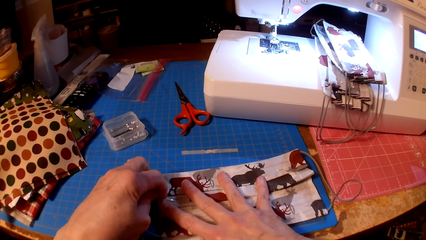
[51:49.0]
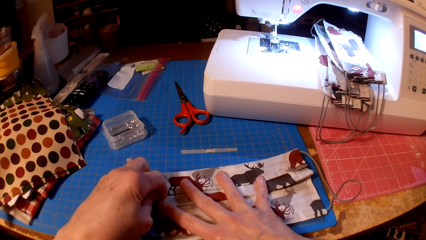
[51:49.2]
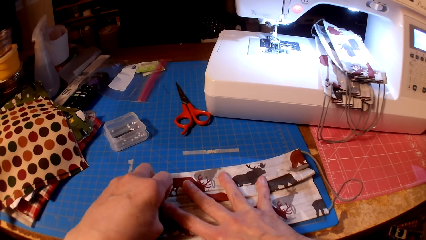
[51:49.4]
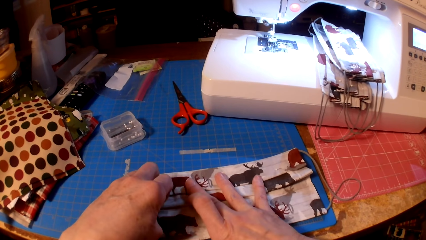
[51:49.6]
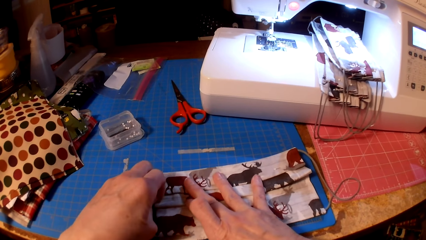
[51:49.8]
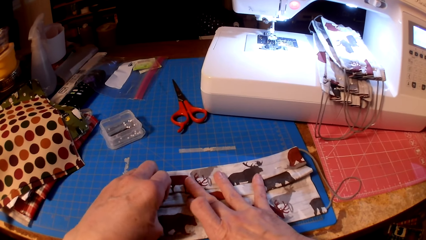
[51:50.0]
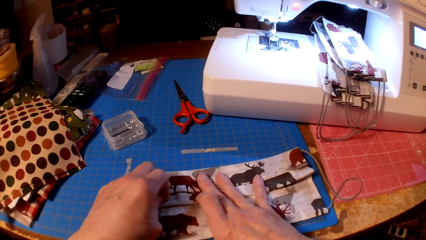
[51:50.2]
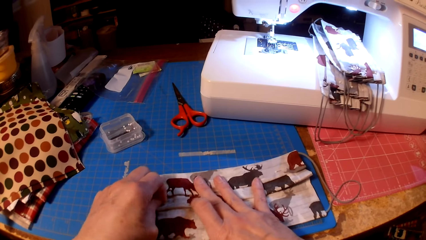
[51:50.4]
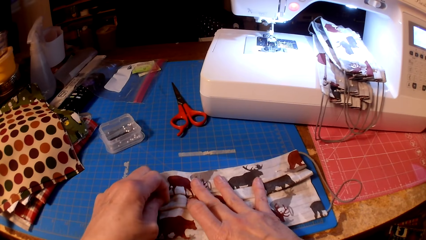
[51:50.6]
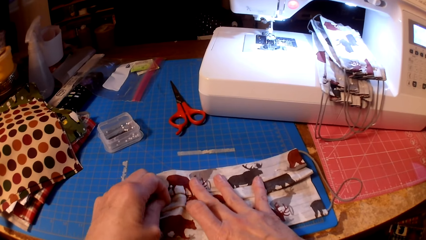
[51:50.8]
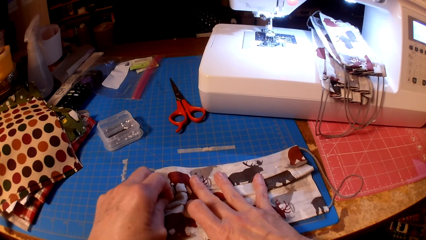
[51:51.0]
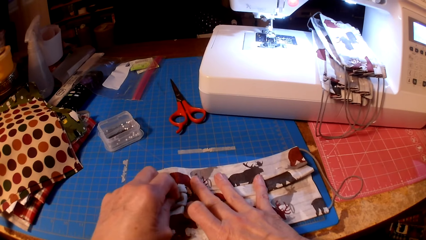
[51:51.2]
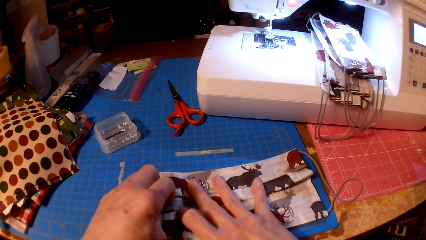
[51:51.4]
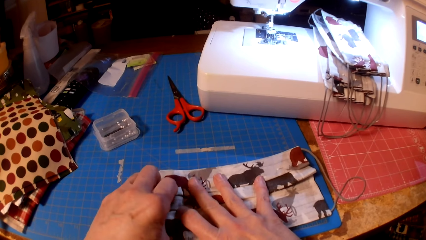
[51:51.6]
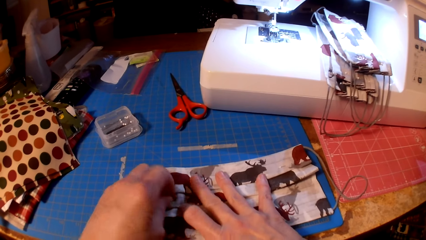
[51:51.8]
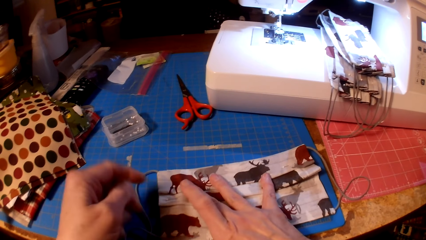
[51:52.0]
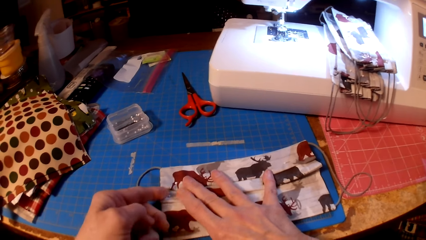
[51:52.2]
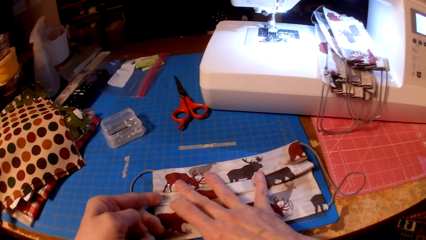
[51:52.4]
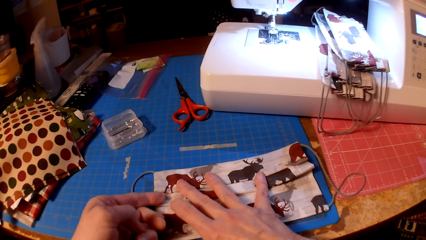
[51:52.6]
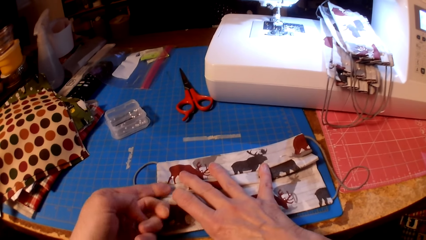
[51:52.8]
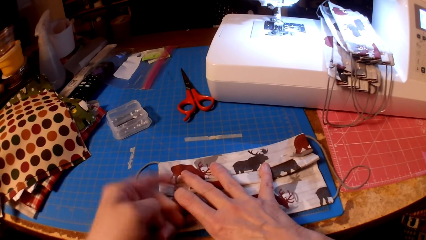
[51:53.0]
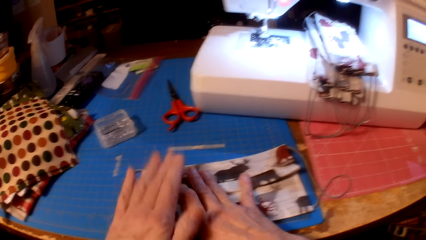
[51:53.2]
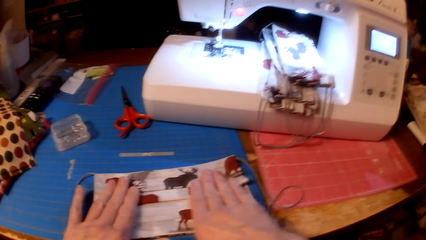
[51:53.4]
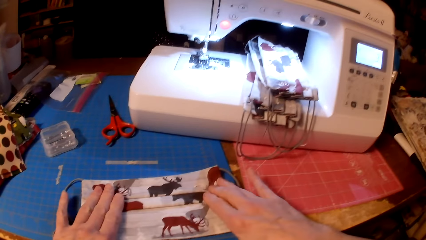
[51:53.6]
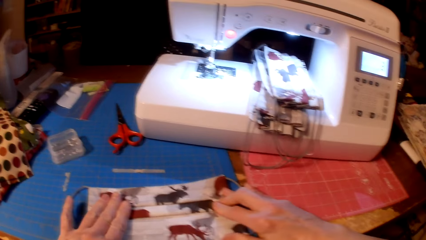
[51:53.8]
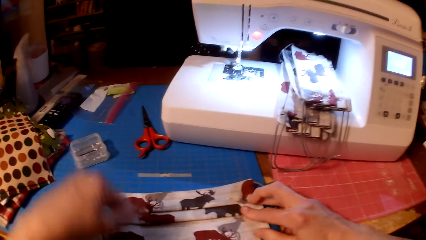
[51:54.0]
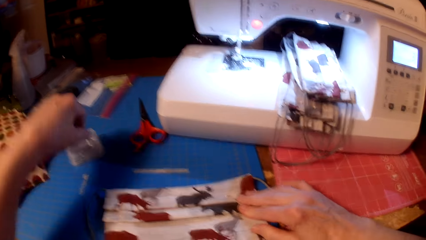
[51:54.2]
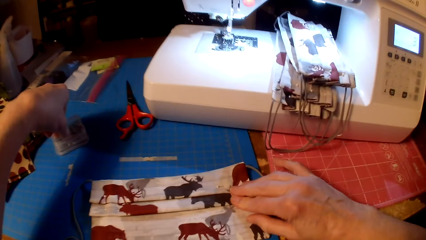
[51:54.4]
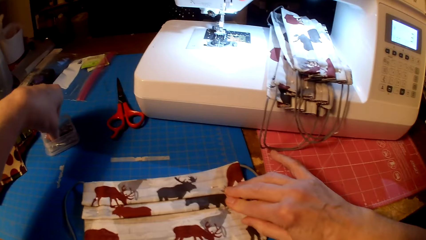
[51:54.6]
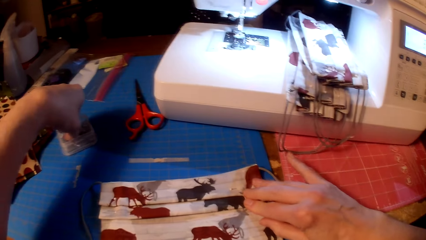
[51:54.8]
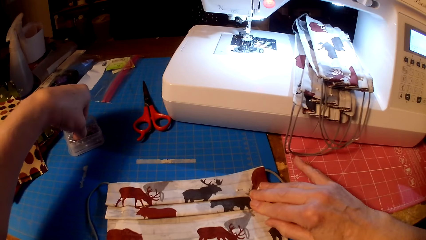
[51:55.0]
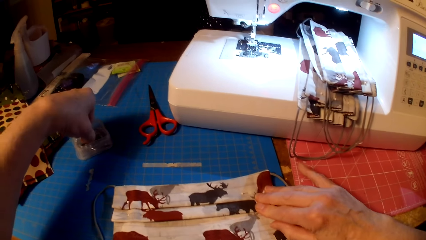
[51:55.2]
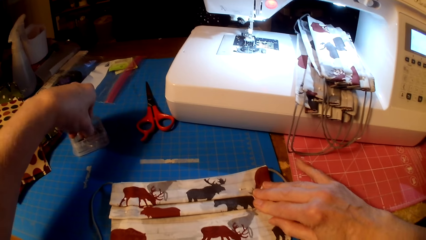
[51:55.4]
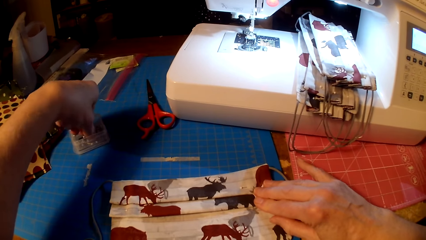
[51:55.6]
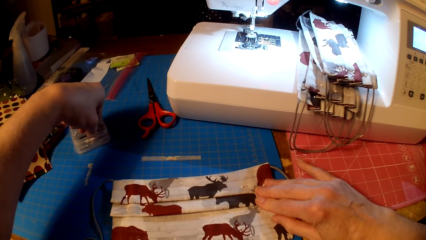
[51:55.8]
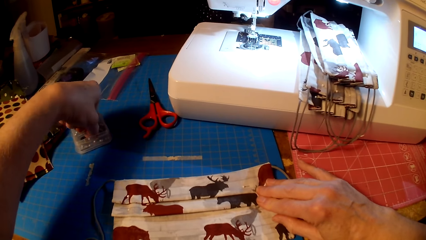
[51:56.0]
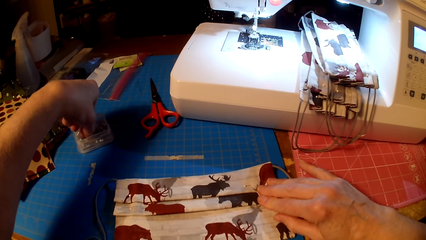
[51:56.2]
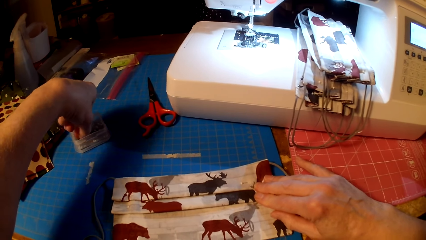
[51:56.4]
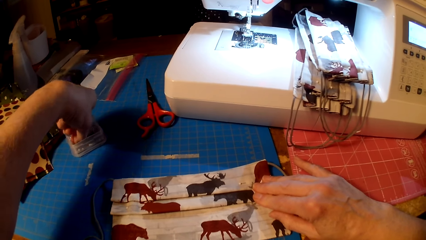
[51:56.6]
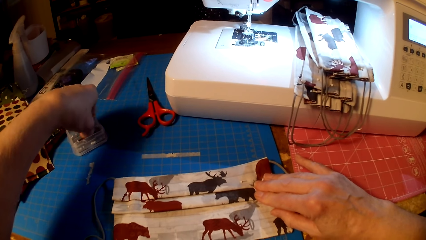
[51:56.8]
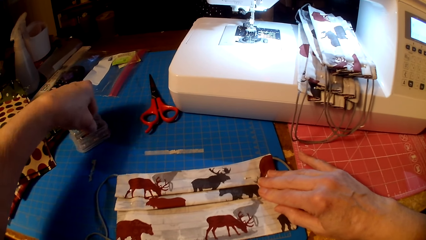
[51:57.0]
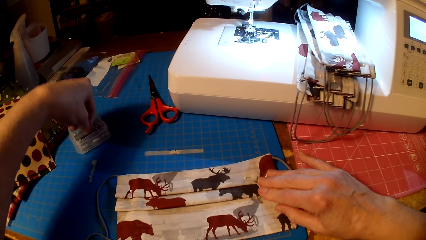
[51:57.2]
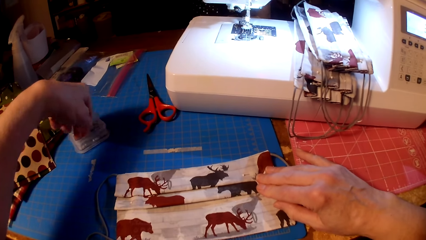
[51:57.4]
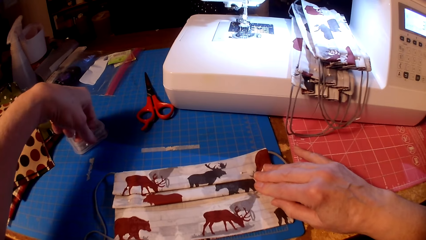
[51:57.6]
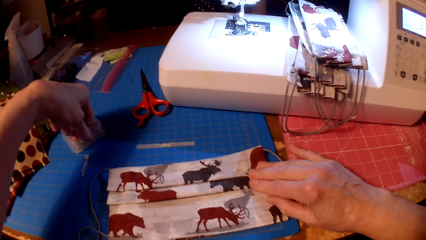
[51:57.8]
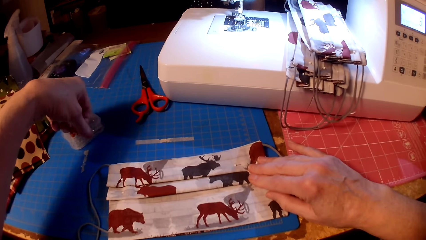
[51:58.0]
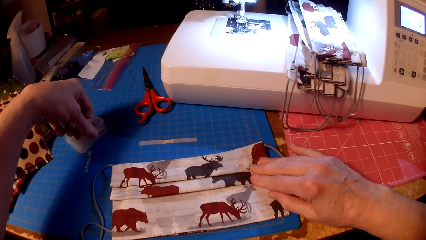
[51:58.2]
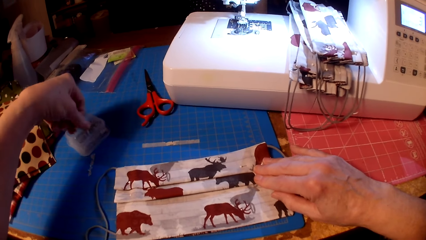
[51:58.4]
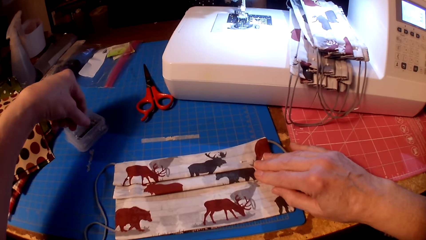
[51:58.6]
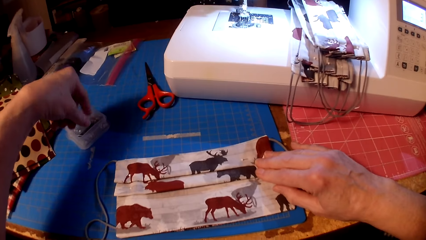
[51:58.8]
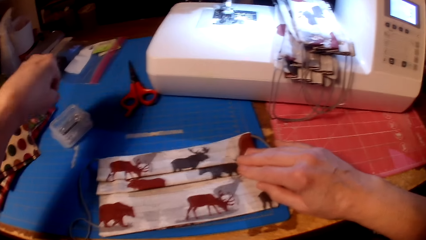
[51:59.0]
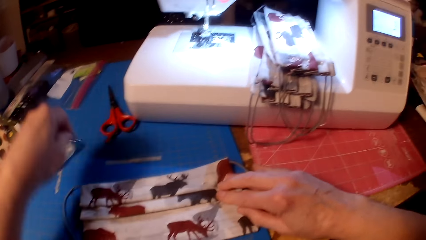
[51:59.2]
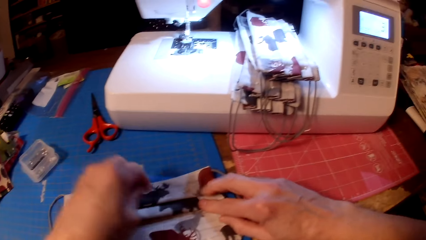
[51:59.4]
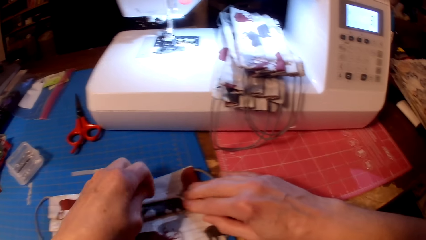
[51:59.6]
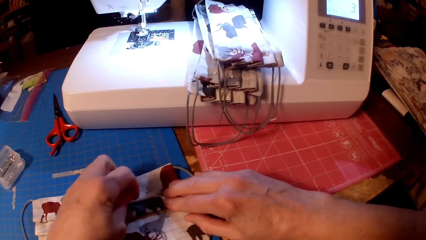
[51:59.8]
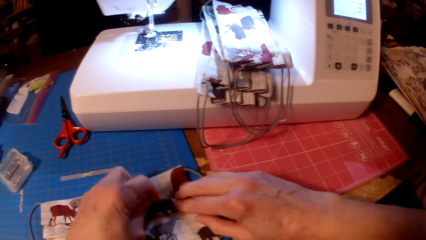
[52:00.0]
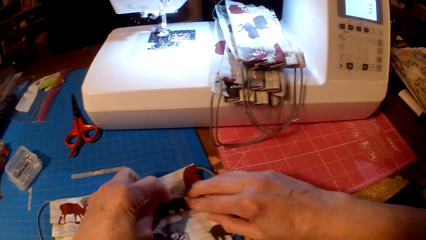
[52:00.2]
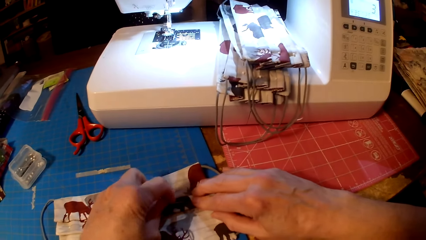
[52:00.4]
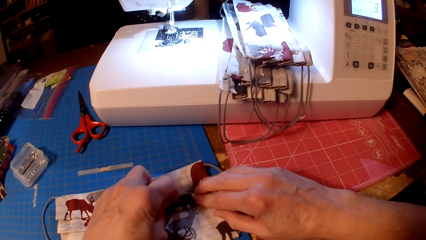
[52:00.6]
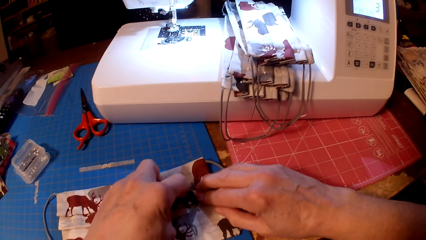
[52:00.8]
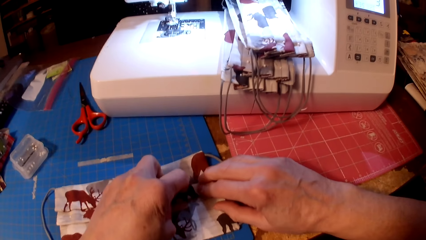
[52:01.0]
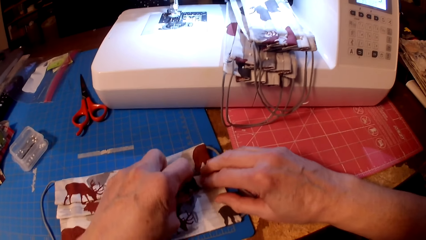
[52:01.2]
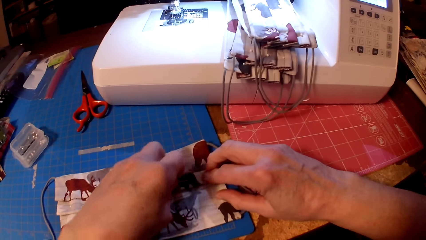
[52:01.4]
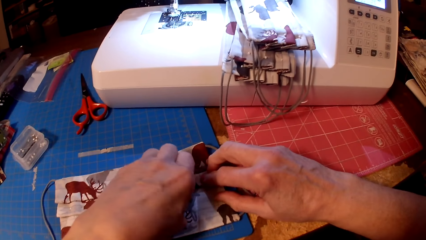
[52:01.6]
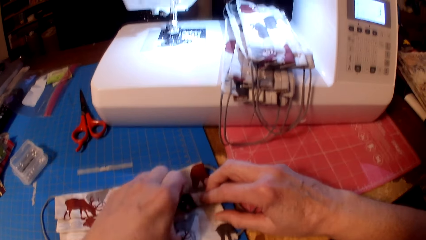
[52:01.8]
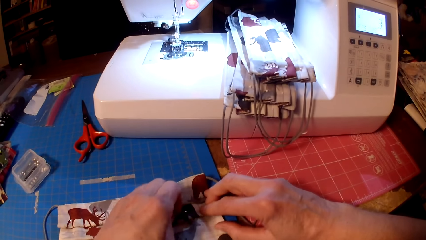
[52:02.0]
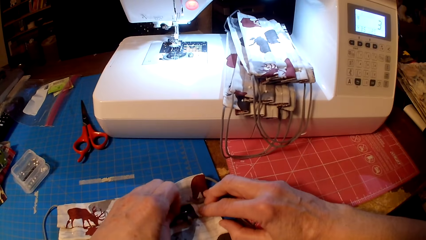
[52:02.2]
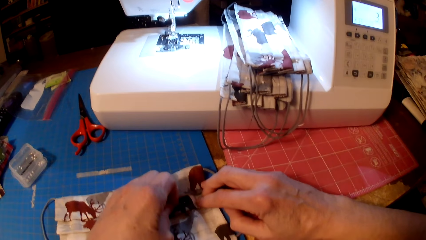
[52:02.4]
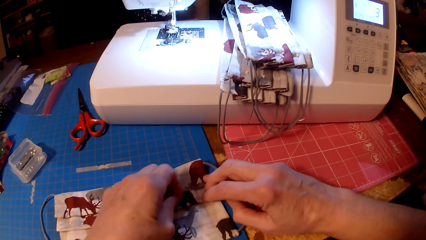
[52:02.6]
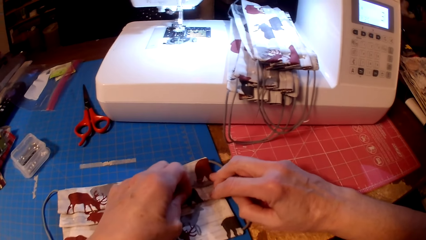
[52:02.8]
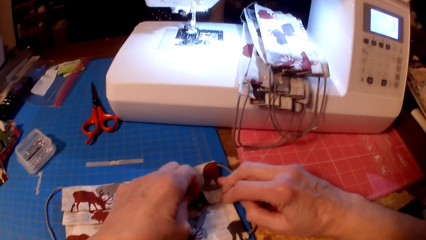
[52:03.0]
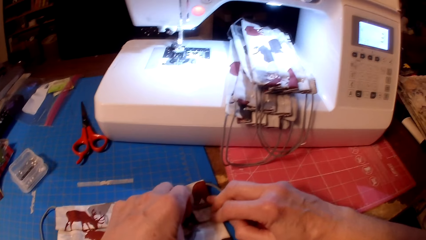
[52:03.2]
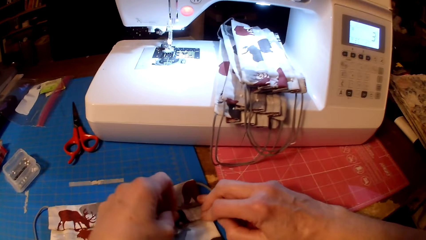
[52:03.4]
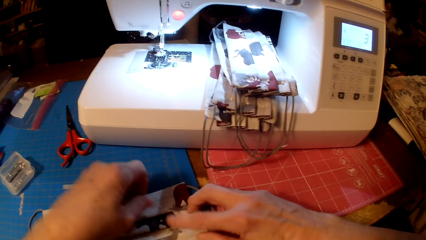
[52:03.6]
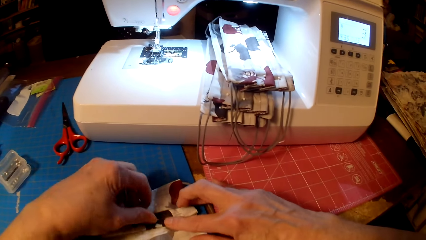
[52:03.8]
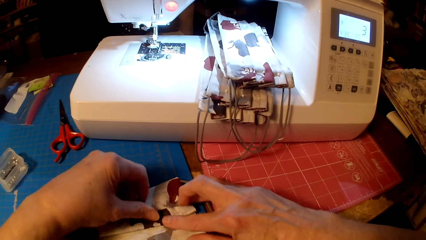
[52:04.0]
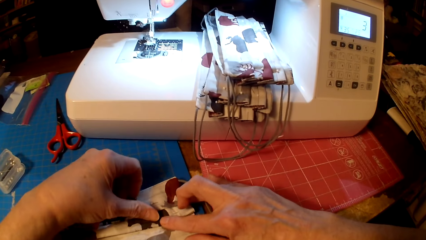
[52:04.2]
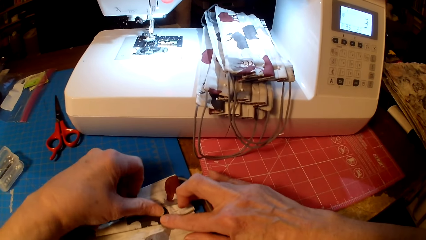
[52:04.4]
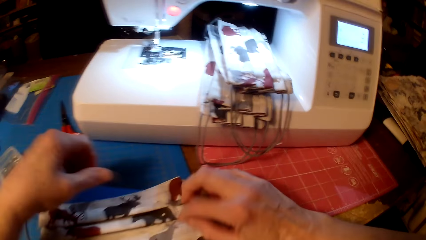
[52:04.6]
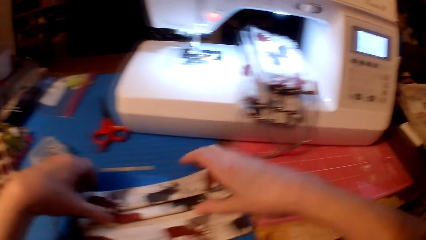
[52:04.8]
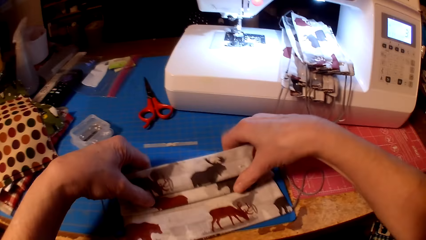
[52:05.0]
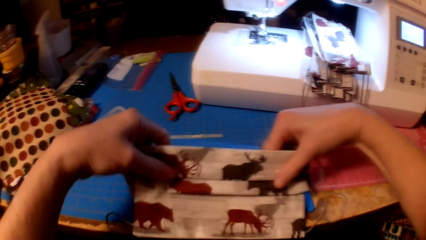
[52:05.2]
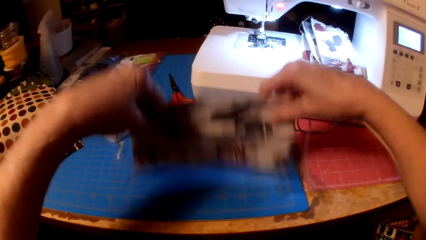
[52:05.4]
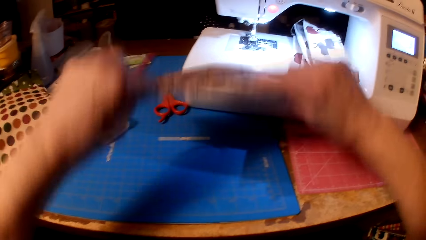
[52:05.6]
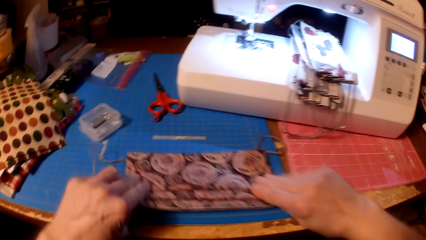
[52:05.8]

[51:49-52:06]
The camera wearer pins the fabric. They pick up a pin. They pin the fabric.
